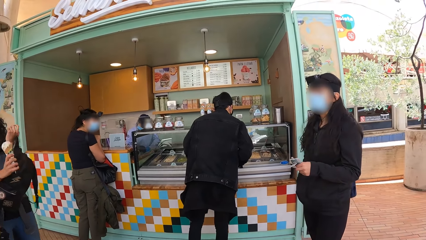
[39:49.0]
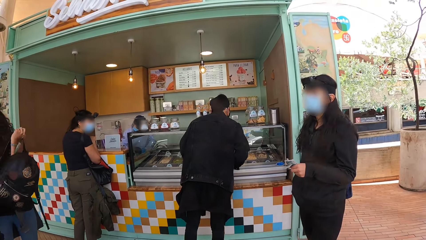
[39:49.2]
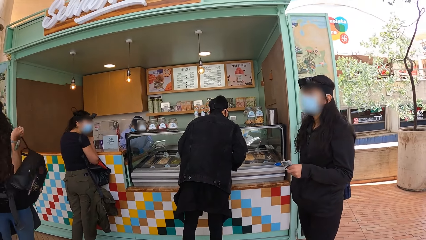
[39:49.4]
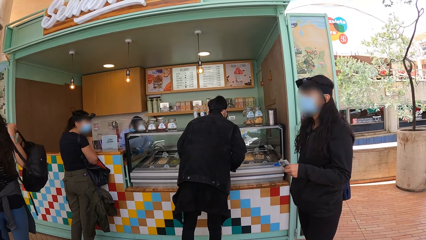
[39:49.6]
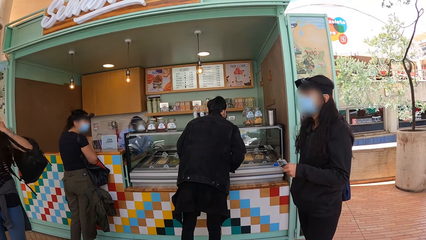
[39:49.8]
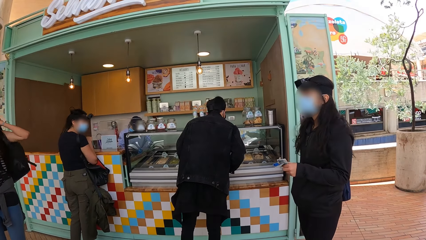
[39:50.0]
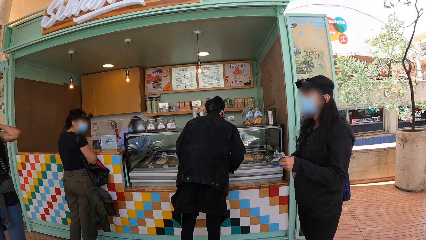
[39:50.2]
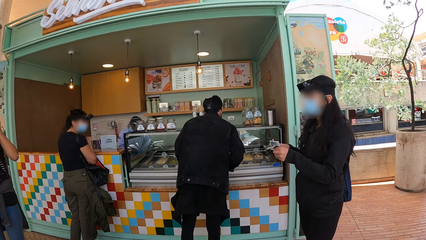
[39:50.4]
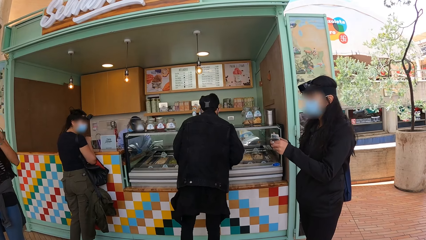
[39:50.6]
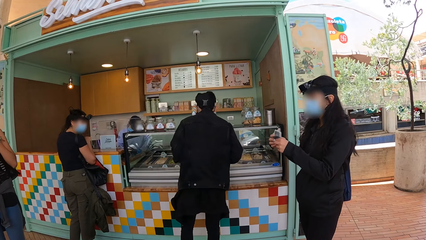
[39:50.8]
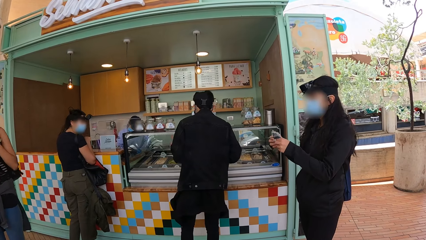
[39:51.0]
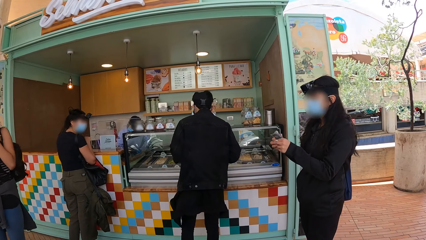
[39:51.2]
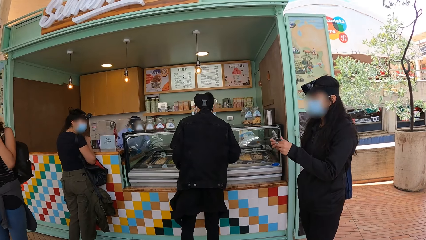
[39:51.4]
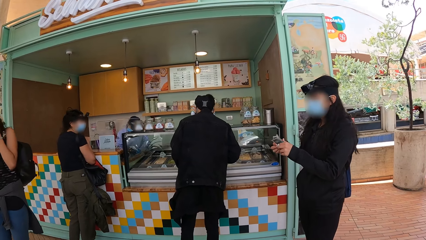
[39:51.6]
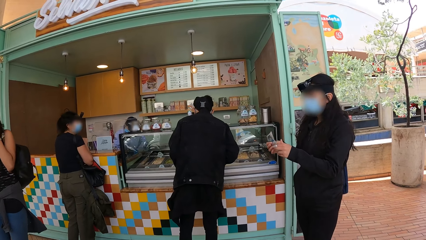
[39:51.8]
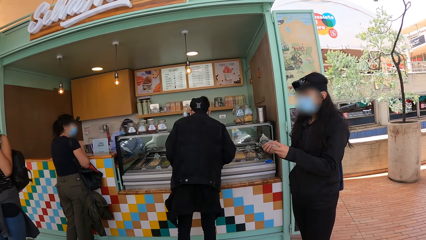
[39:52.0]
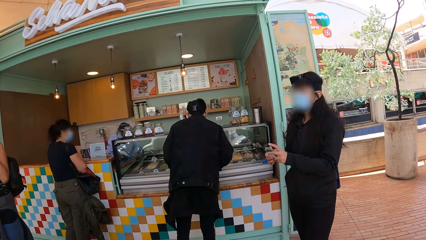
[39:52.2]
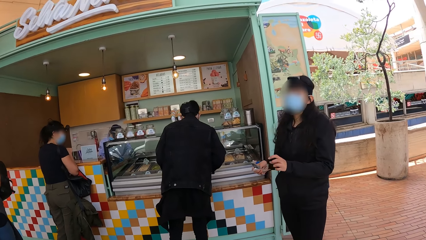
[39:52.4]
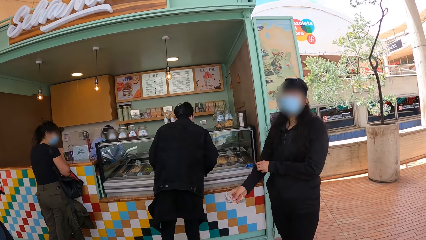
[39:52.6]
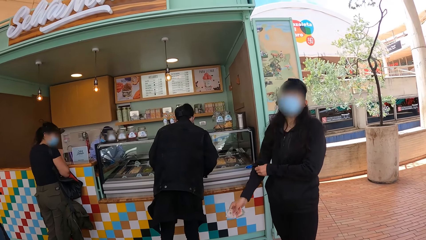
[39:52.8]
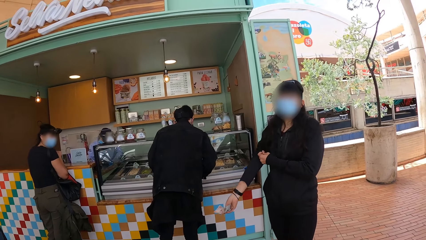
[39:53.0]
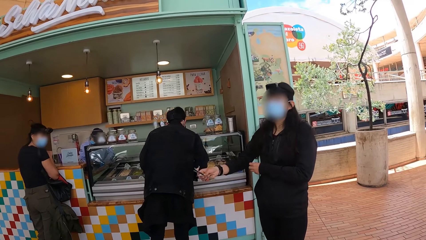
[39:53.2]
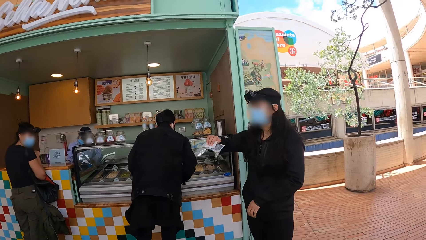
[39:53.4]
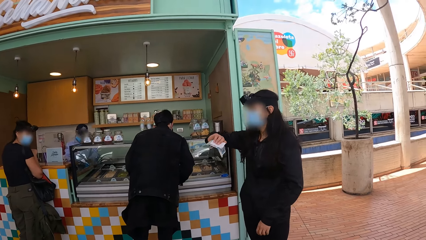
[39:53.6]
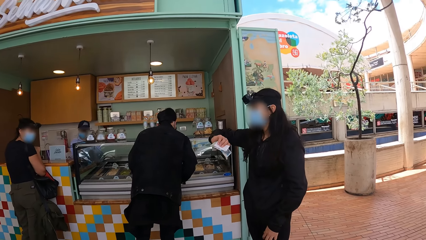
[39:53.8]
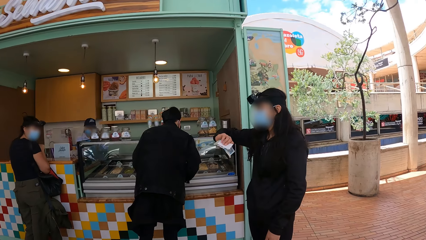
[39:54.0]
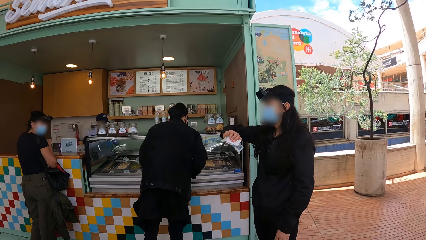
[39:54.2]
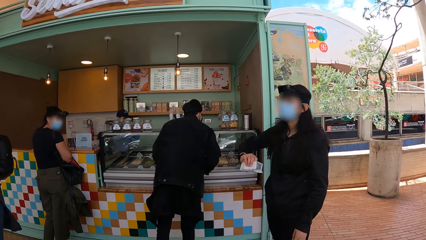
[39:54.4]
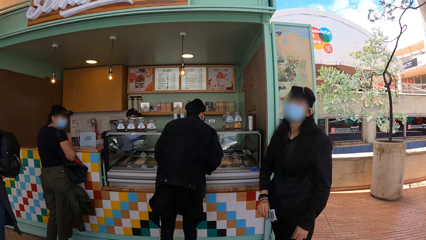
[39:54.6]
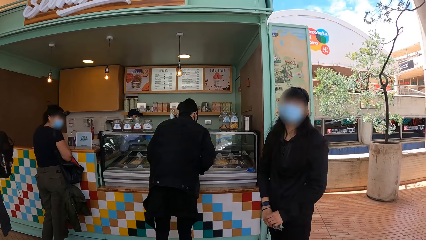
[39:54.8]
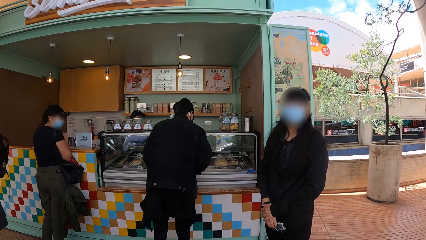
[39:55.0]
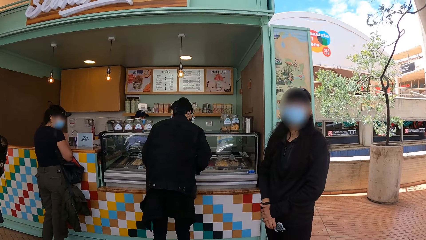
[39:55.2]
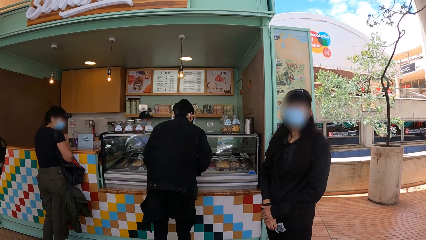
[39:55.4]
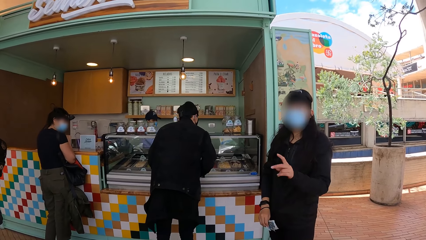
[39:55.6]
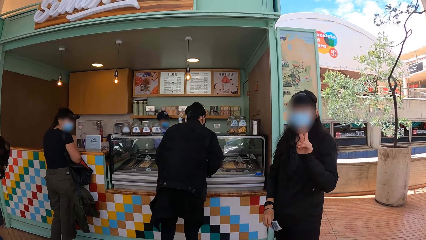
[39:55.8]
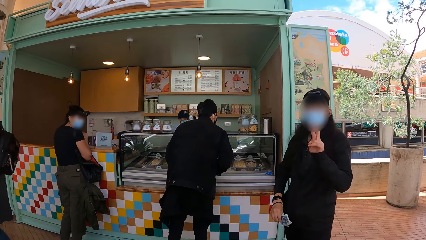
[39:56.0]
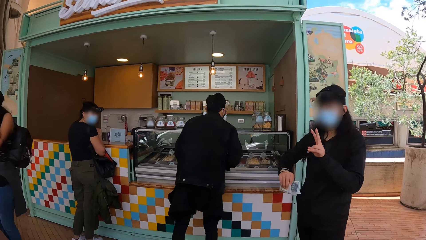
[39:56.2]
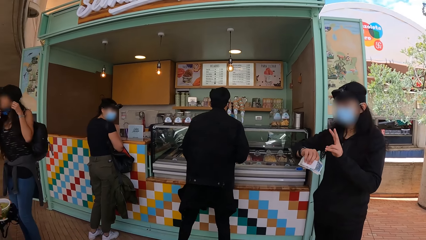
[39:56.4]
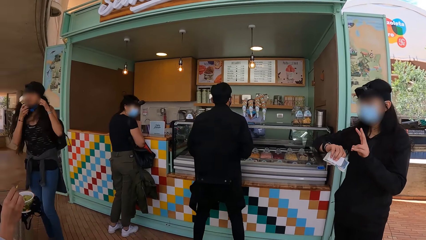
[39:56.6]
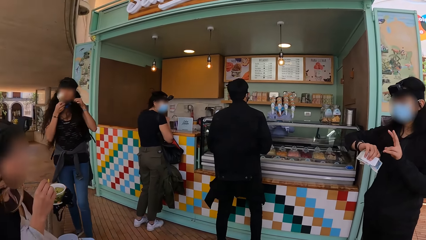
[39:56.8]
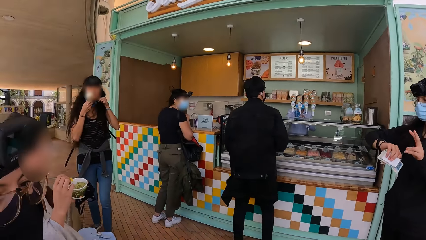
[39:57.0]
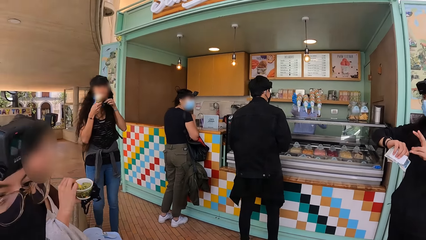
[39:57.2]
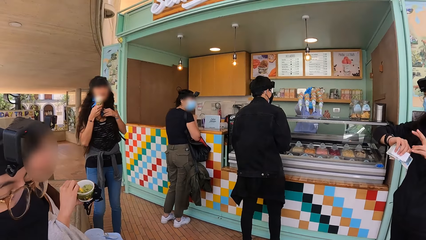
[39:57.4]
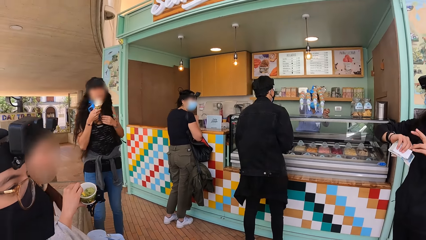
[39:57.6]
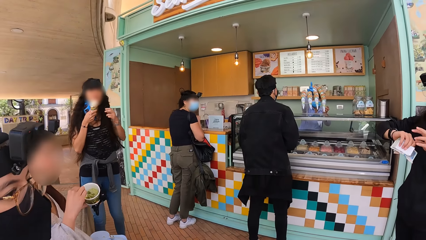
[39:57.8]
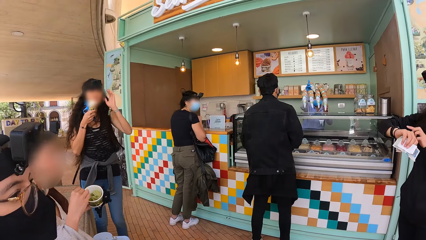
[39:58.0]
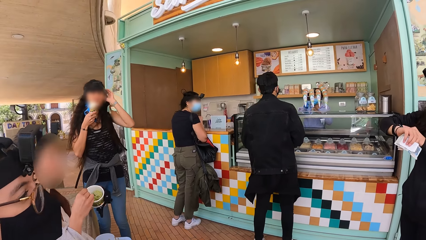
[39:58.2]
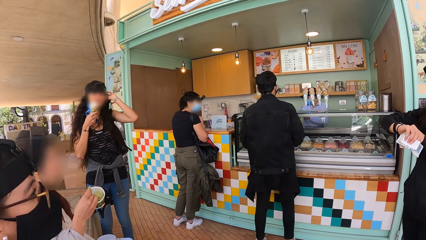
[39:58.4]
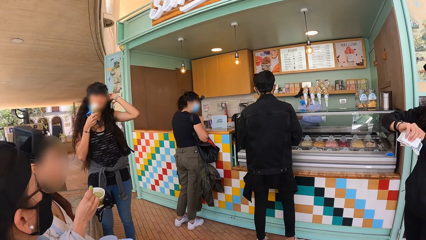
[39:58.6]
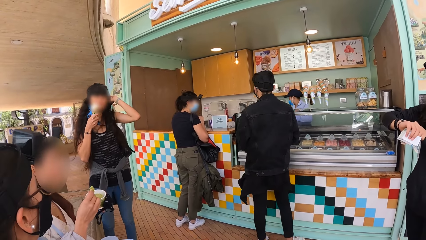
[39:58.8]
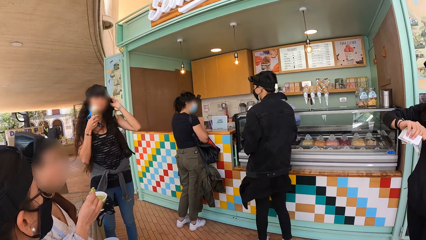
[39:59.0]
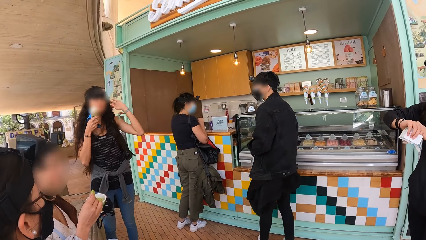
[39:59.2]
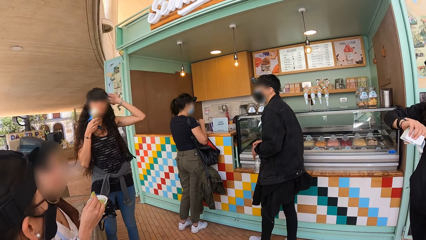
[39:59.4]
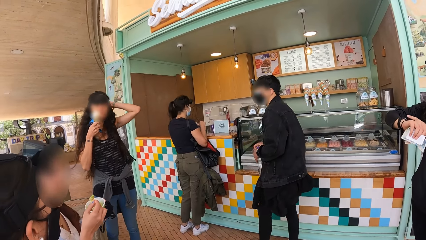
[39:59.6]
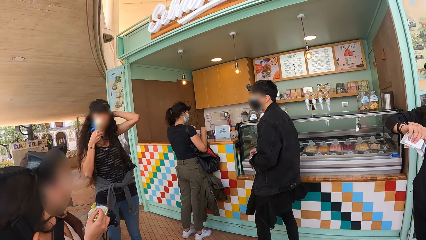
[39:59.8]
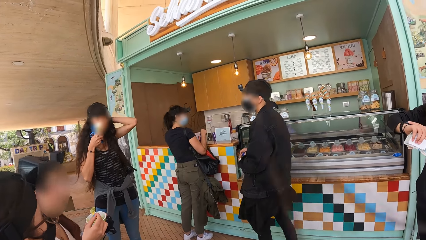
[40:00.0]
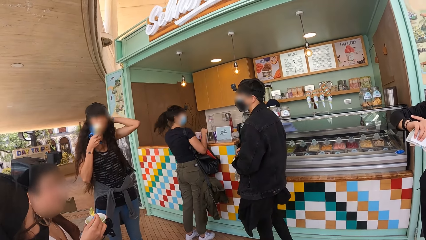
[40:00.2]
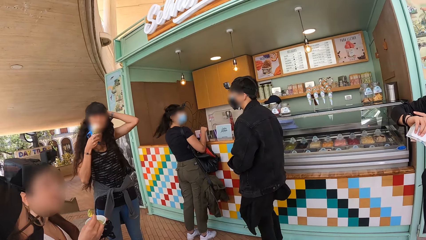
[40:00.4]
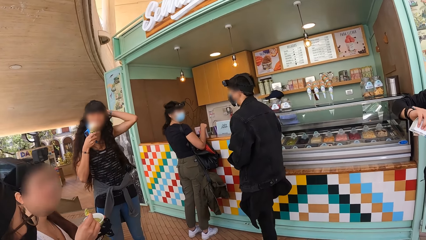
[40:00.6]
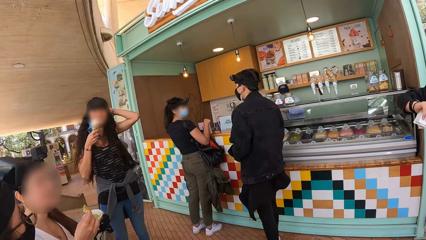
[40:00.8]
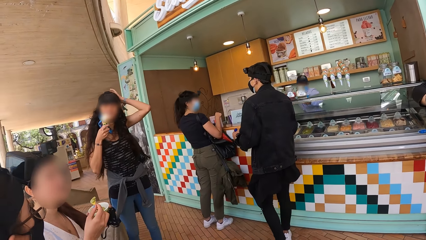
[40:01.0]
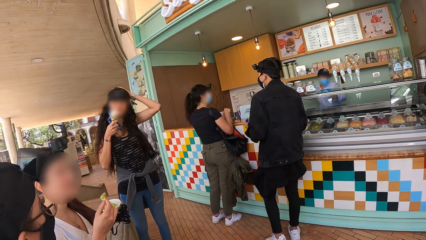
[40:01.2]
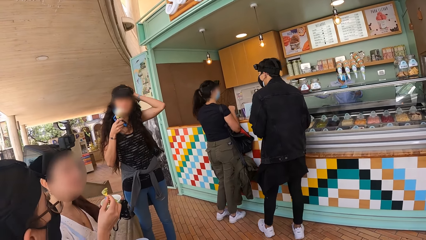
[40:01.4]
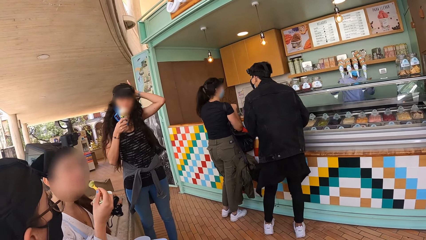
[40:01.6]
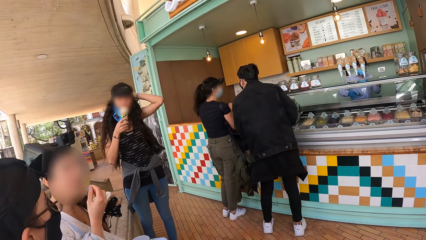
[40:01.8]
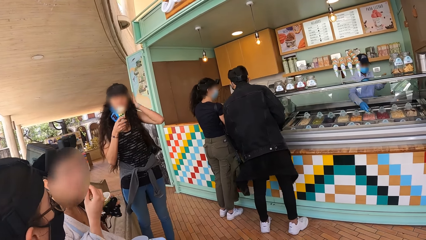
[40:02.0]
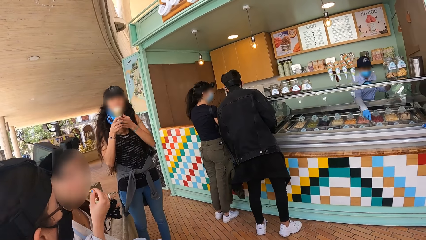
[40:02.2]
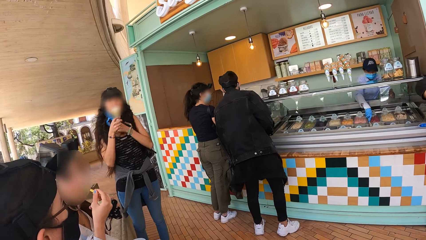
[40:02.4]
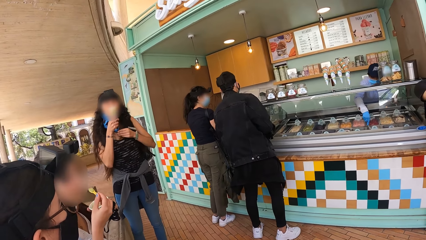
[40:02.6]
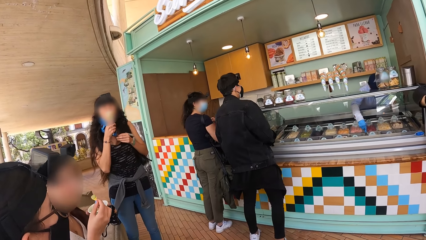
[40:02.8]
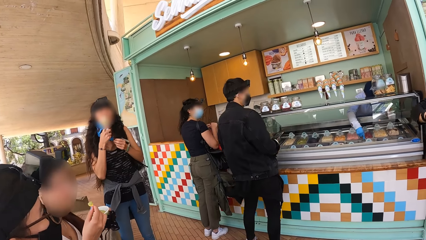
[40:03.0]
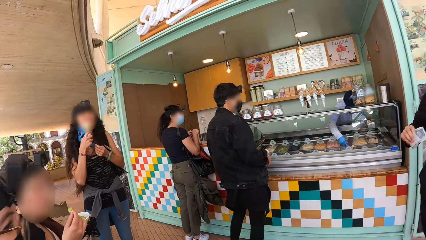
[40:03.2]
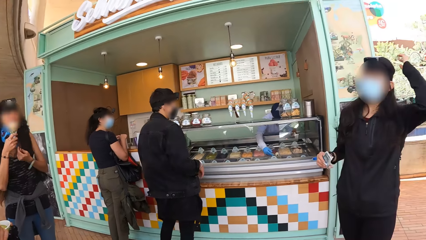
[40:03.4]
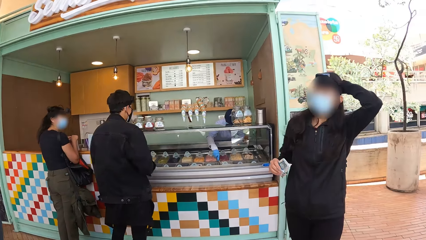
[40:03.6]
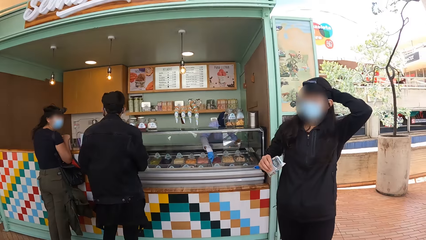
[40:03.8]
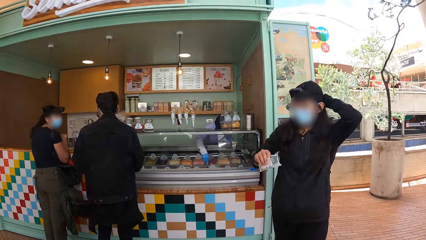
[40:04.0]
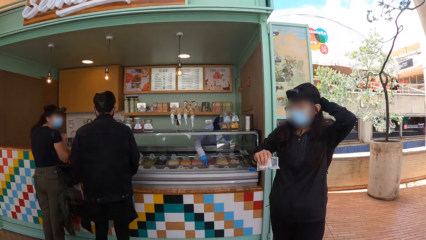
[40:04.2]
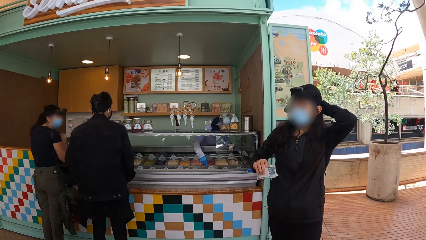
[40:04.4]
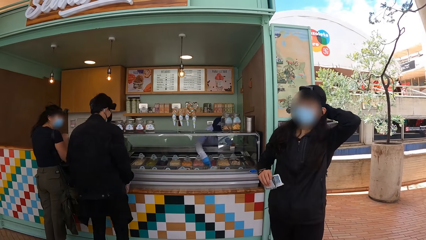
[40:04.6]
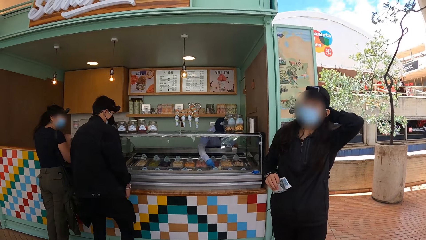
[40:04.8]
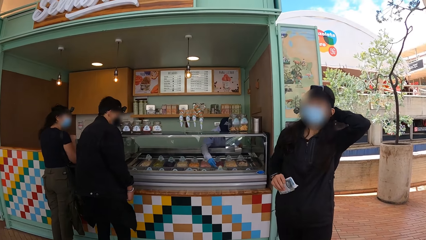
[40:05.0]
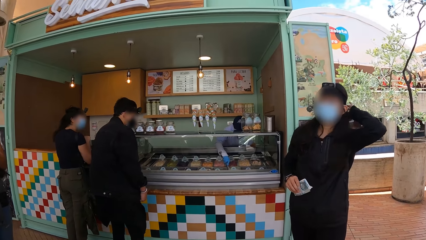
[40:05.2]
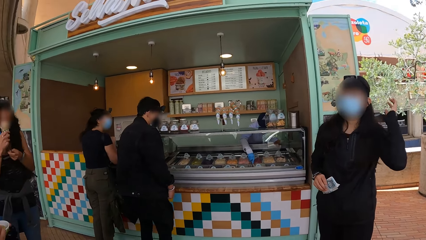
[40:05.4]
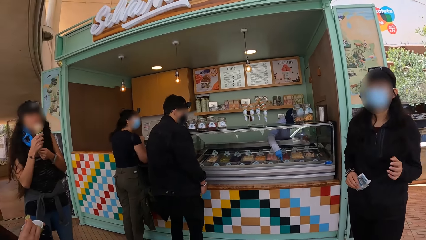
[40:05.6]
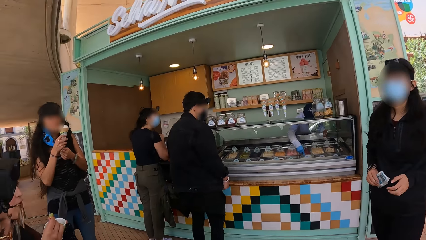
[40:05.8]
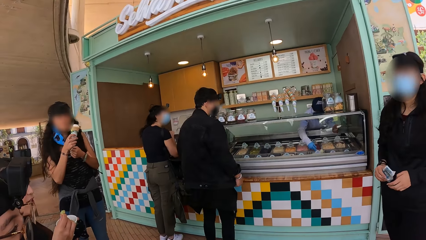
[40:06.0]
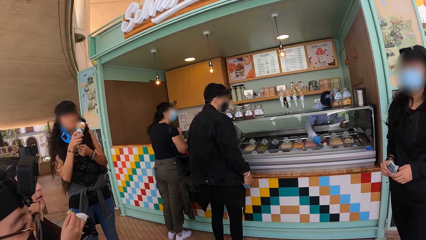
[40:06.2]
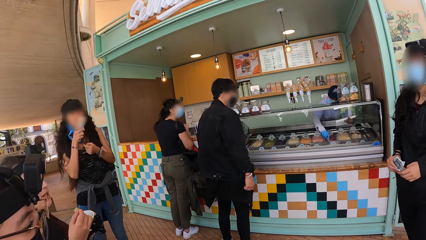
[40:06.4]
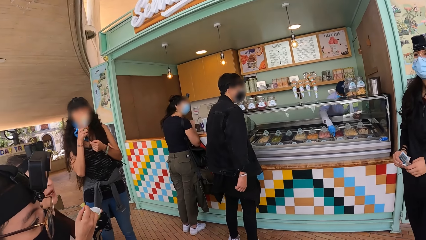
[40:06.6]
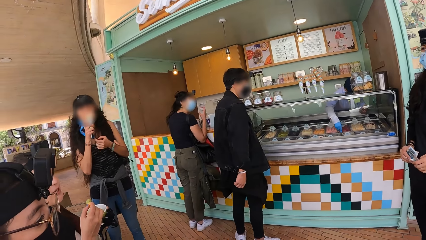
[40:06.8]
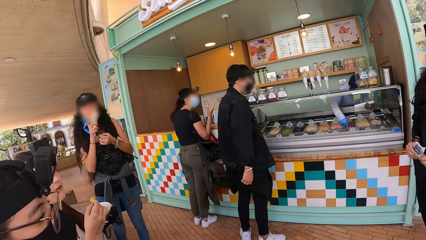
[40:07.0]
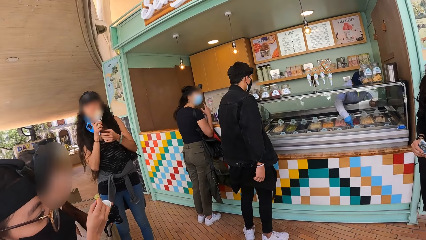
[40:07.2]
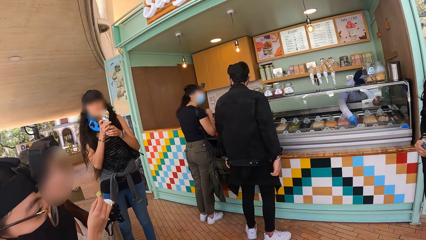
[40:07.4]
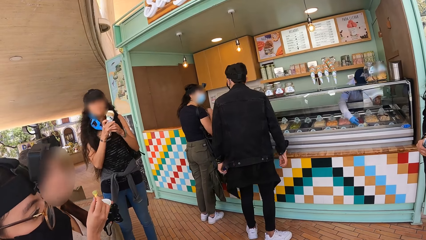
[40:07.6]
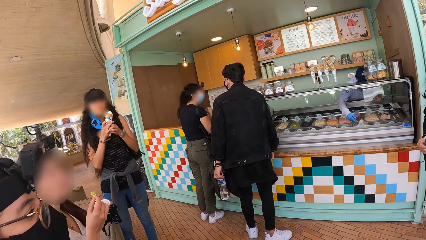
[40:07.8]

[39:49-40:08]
A woman counts money. The woman pulls the sleeve. The woman checks her watch. The woman interacts with the camera wearer. The woman taps the watch. The camera wearer looks around. A man looks around. The camera wearer stares around. The woman touches her hair. The camera wearer looks around.
